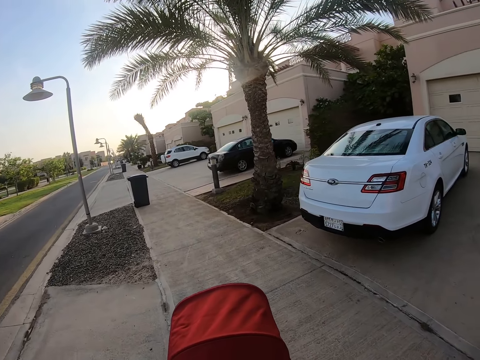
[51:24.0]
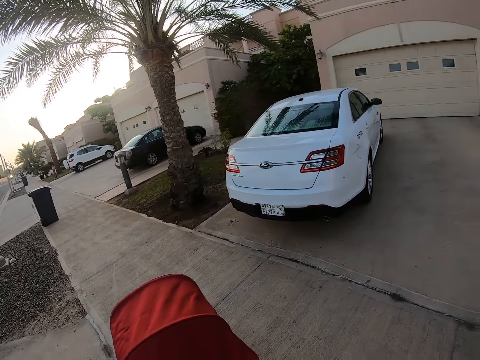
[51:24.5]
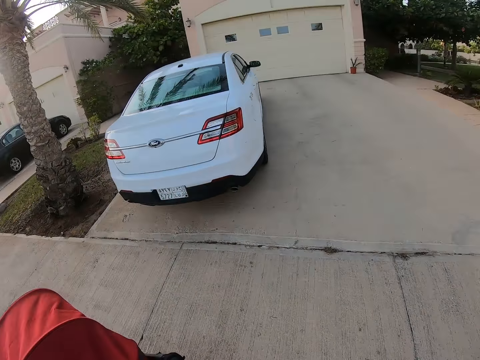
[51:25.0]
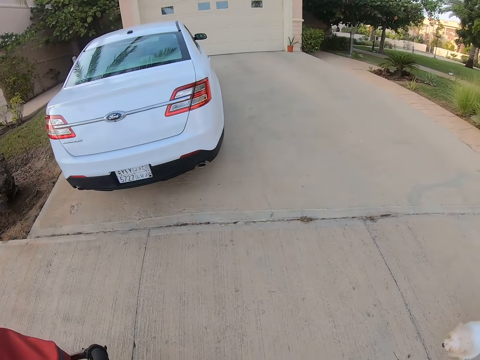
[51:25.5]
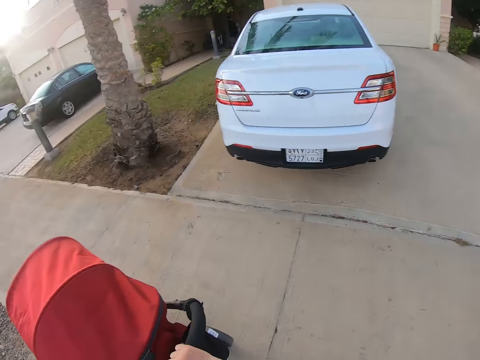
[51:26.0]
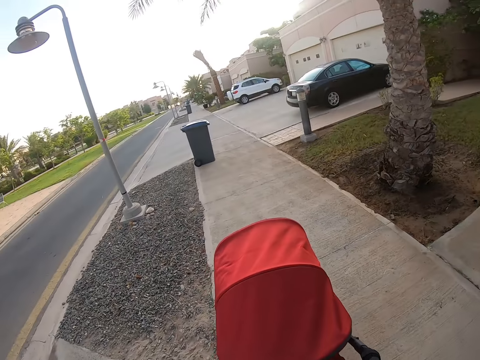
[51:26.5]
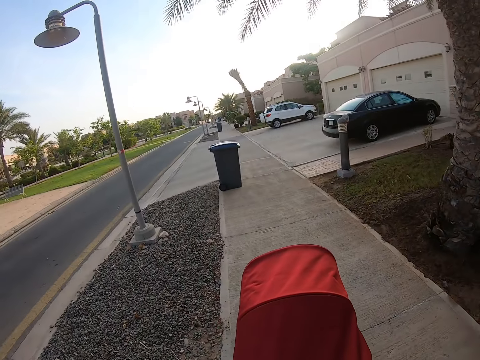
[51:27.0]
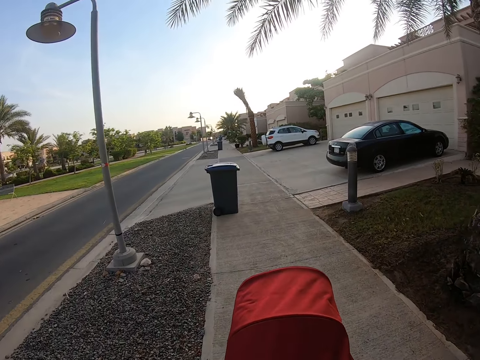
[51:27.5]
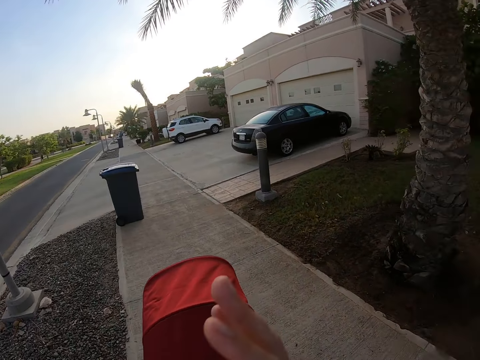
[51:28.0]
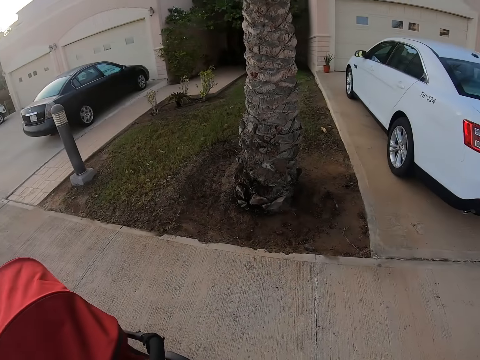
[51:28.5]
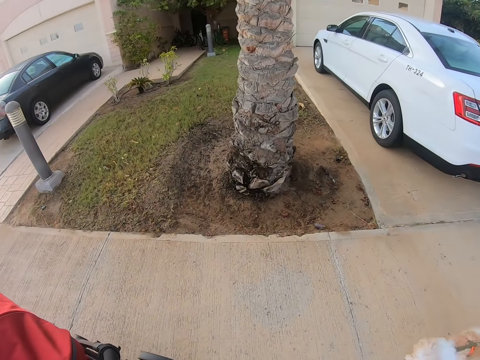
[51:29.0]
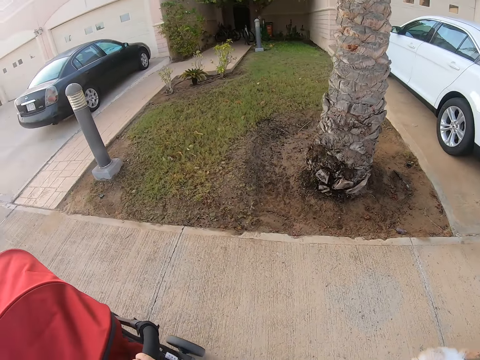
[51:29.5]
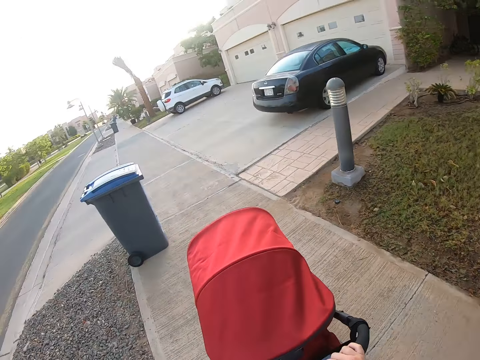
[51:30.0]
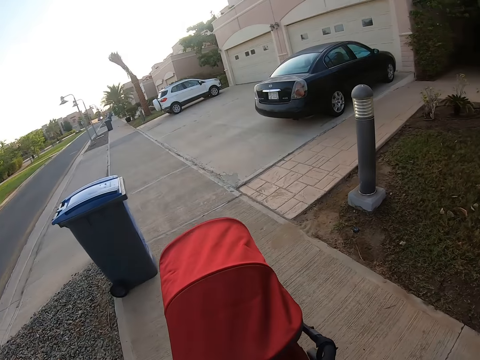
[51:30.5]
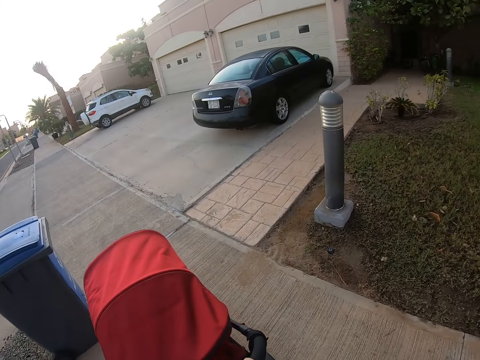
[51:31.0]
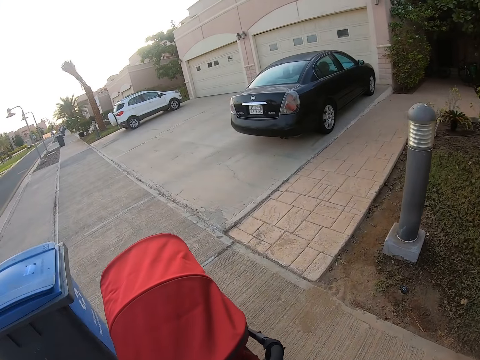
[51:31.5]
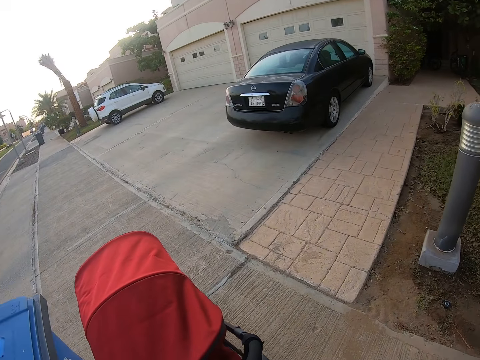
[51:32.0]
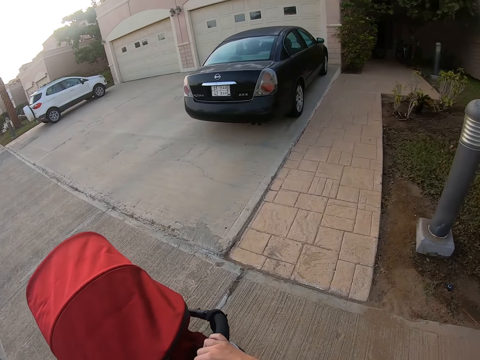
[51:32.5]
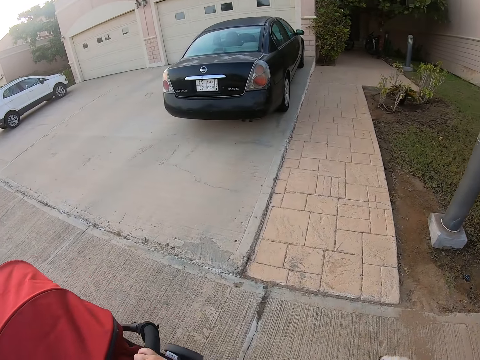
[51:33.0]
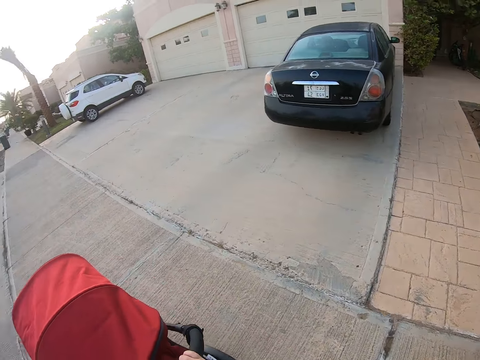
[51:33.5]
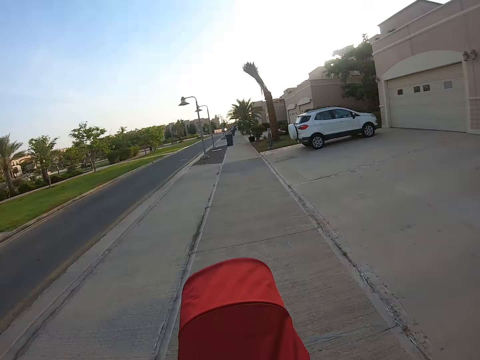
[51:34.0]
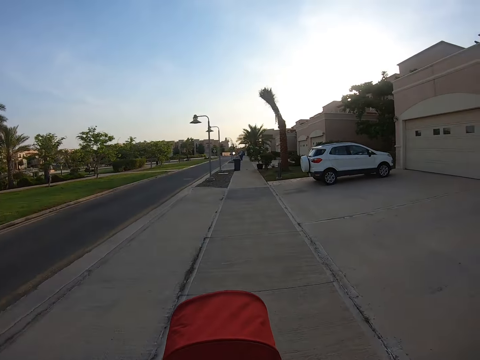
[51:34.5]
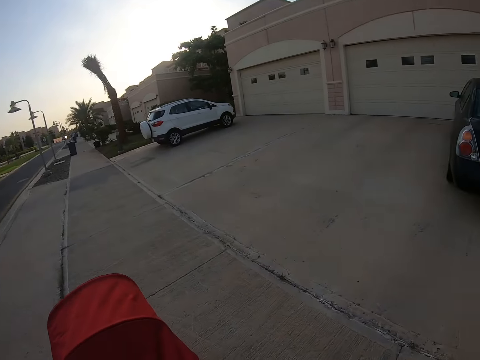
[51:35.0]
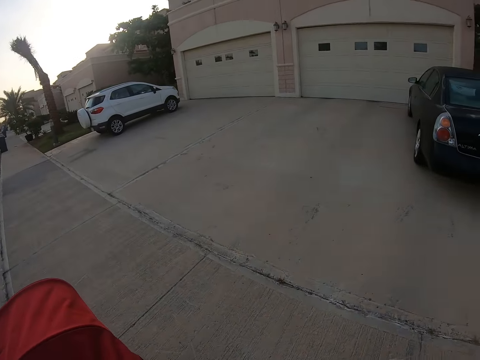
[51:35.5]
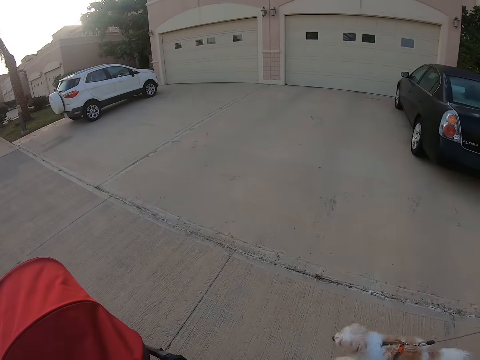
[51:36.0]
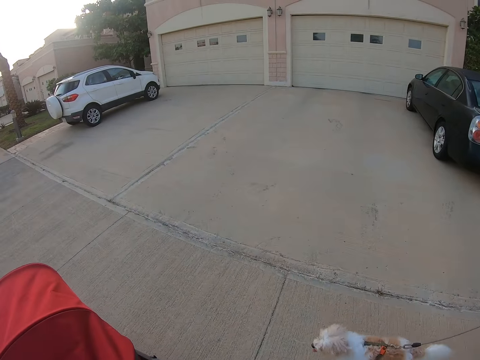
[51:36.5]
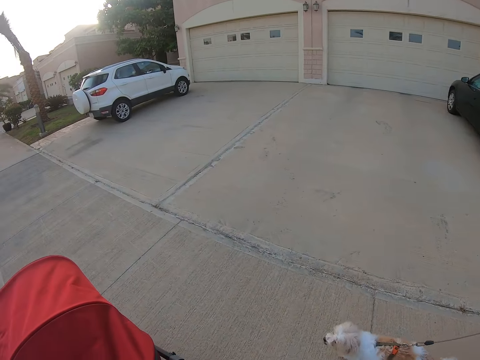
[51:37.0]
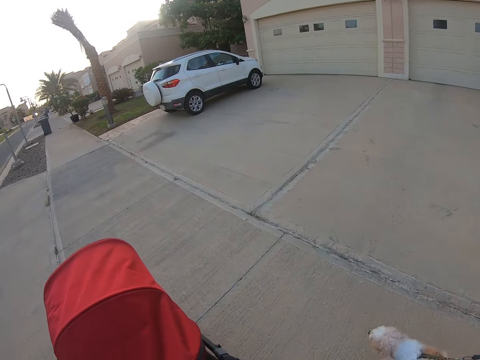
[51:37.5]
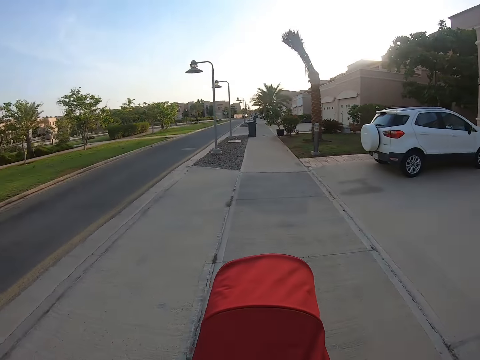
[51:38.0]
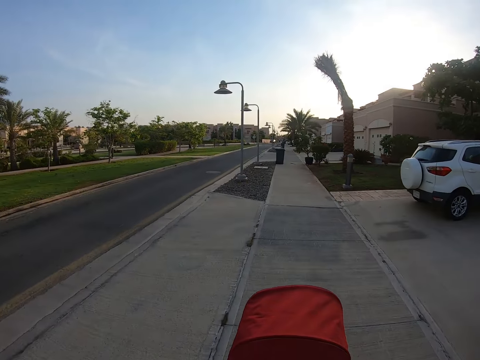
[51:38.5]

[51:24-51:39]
The camera wearer turns around. They push a stroller on the pathway.

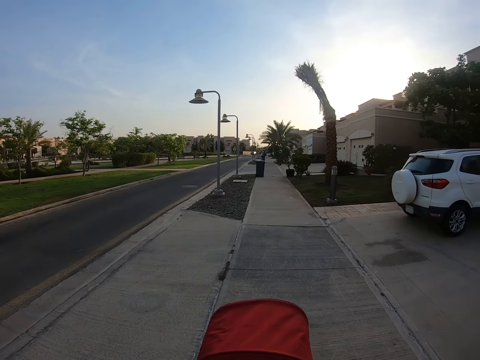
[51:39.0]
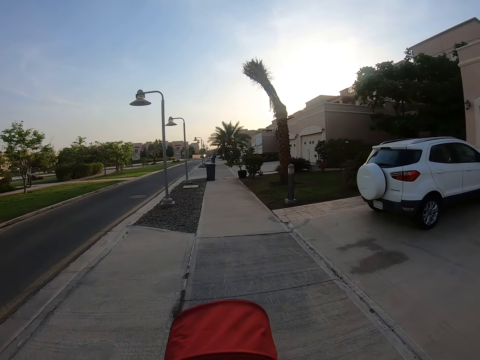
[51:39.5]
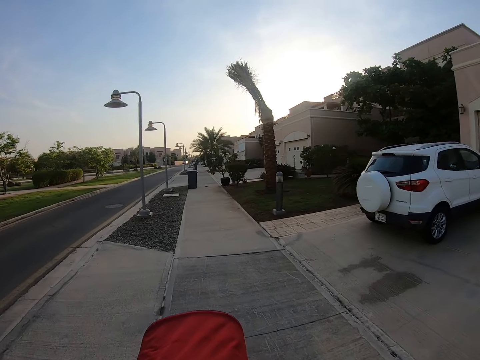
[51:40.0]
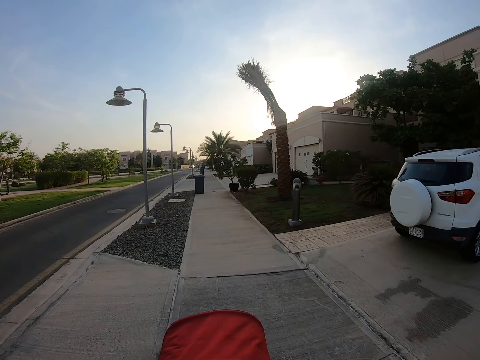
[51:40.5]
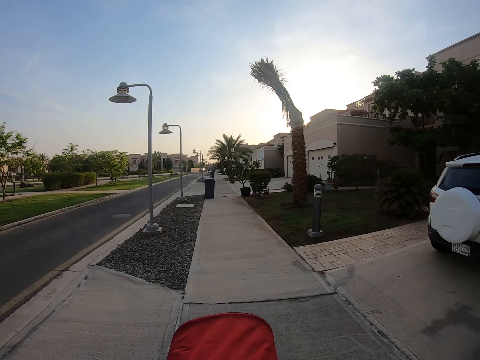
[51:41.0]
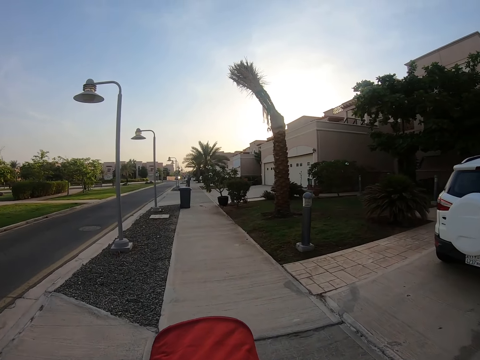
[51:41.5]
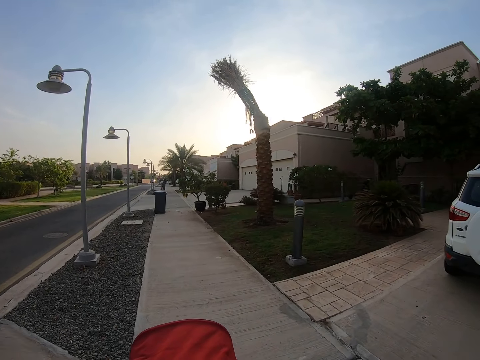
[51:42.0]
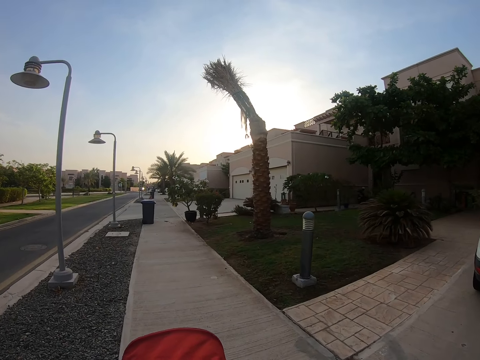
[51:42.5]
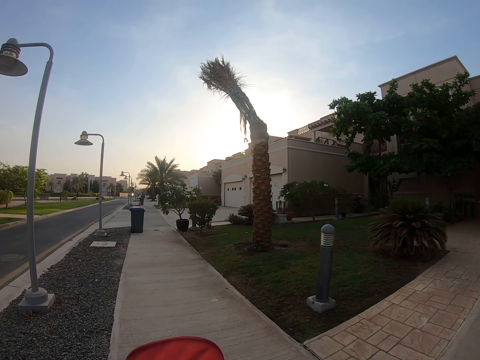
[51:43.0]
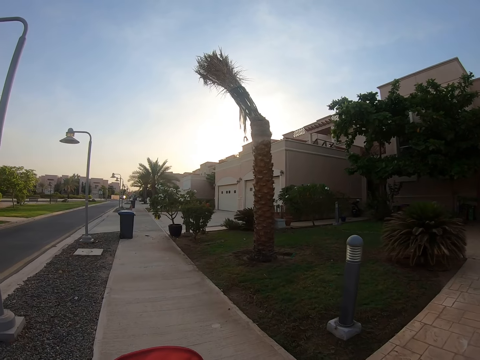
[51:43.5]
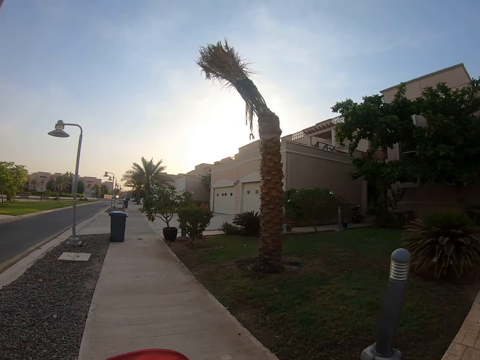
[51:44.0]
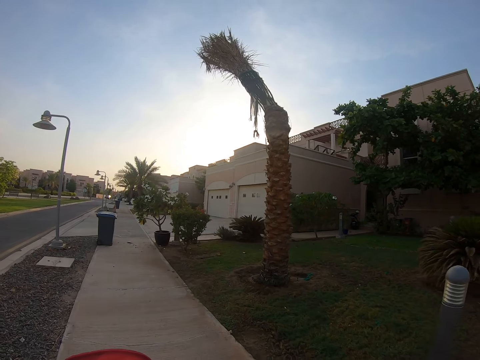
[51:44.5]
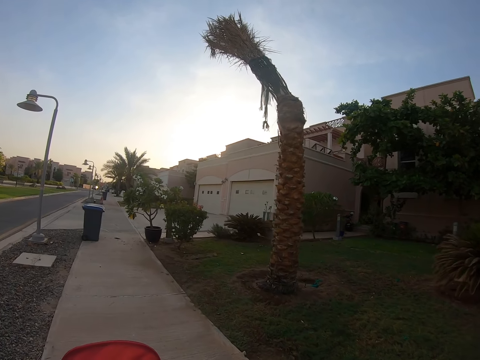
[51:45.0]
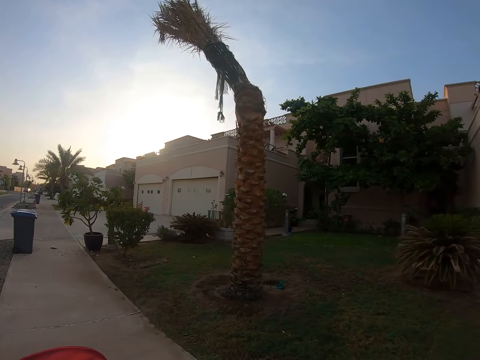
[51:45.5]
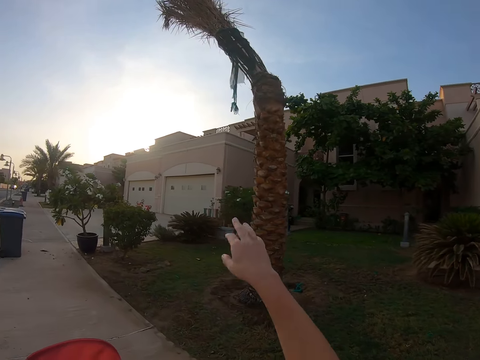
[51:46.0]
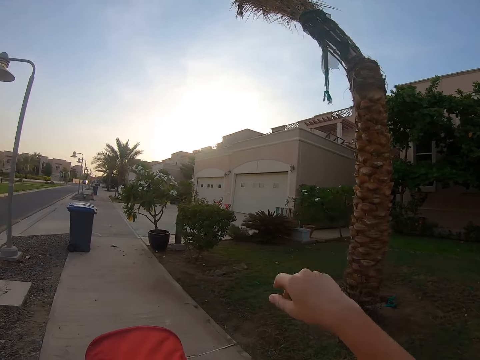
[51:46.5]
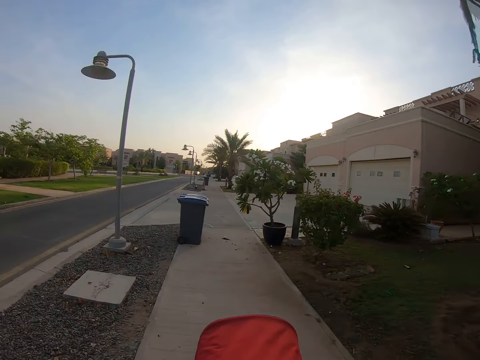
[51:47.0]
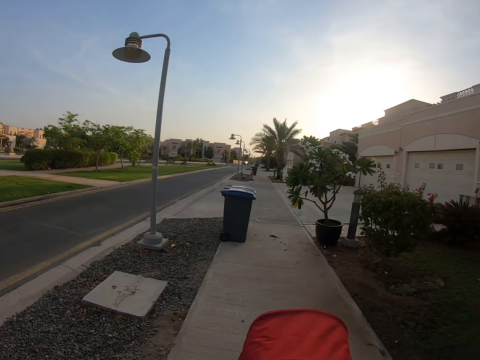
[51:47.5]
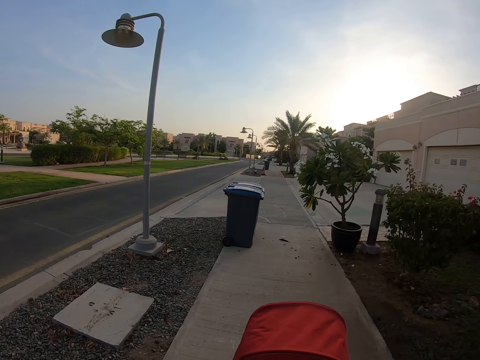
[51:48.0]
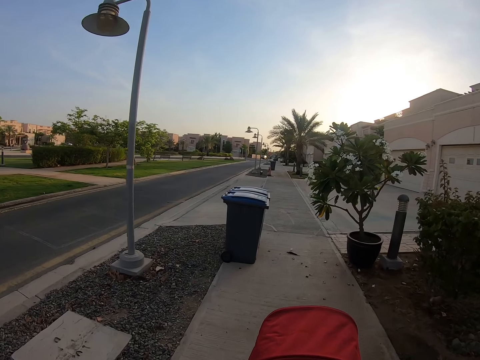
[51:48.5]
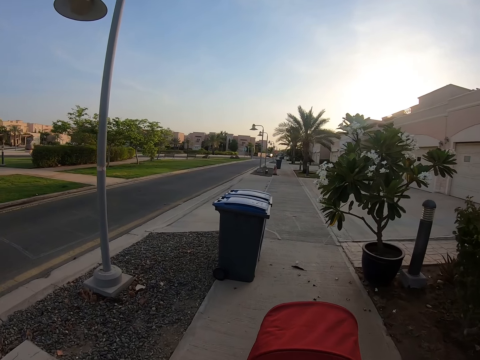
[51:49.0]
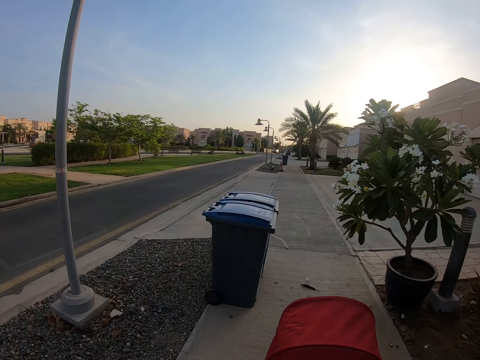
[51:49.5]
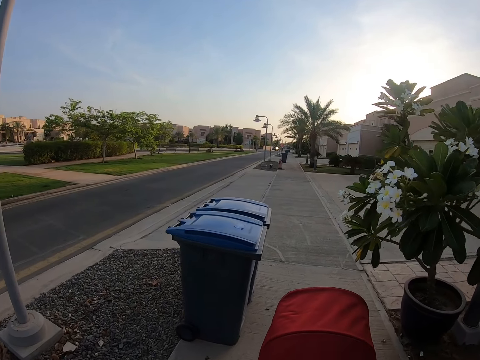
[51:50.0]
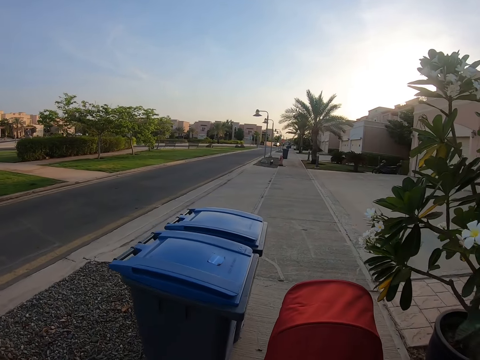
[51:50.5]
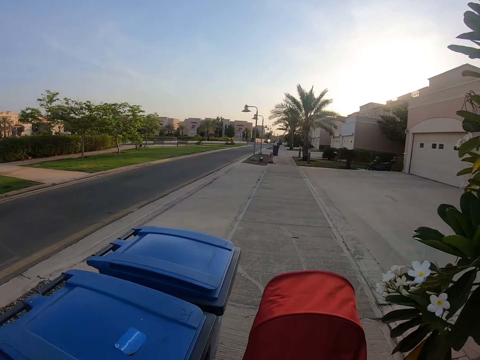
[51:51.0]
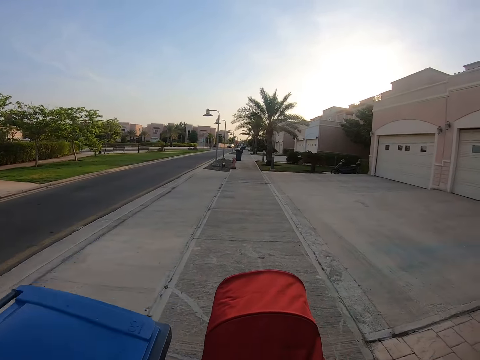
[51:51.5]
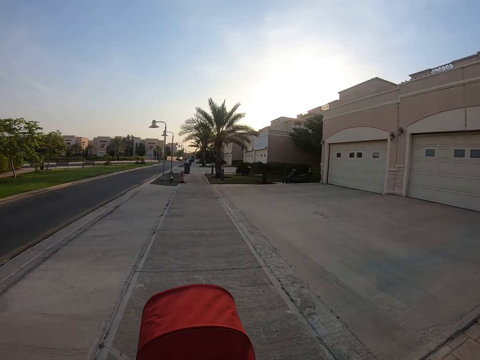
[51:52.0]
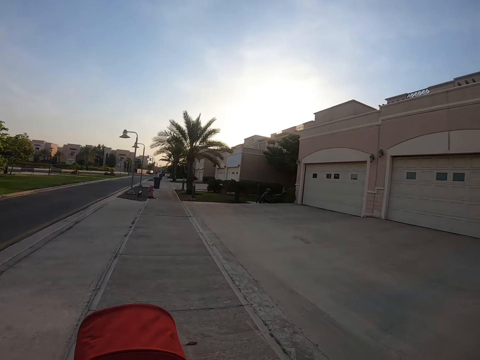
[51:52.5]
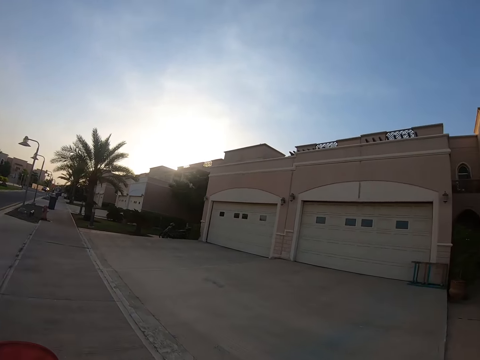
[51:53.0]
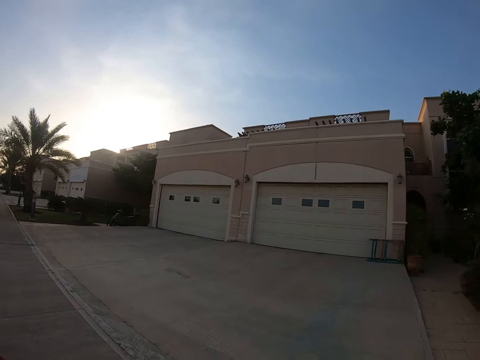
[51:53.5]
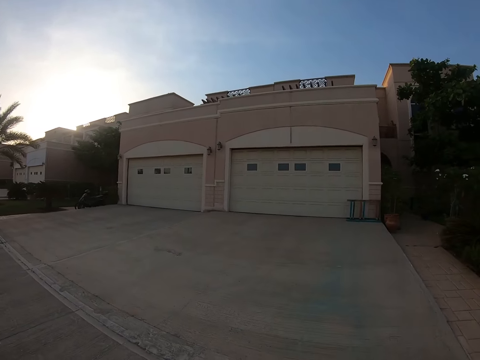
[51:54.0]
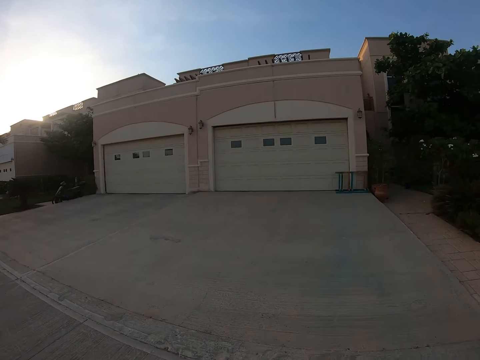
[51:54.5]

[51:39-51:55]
The camera wearer lifts their right hand. They interact with a person. They move a baby stroller. They look to the right.
